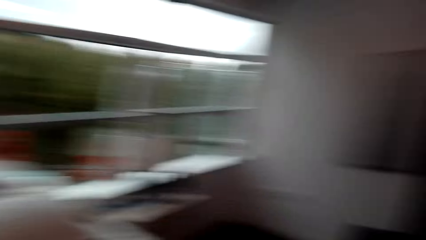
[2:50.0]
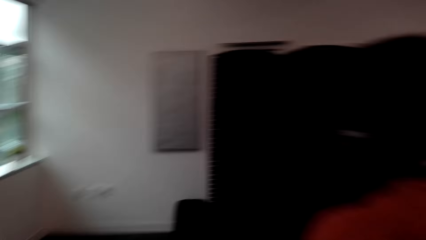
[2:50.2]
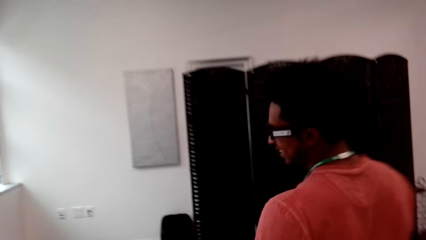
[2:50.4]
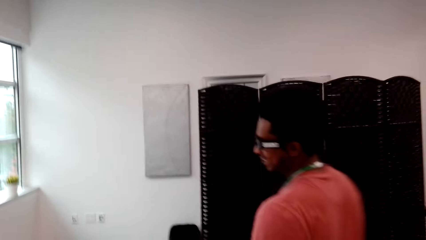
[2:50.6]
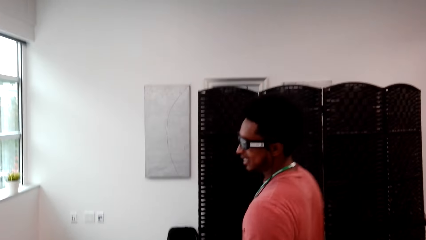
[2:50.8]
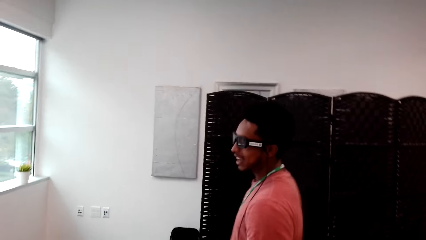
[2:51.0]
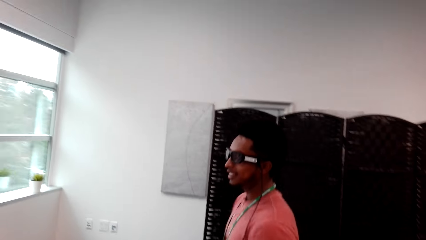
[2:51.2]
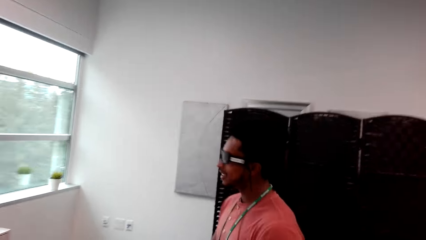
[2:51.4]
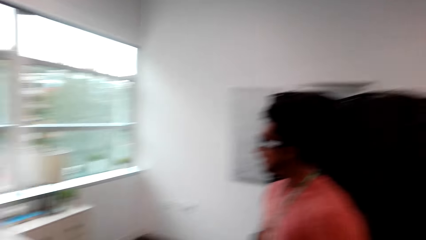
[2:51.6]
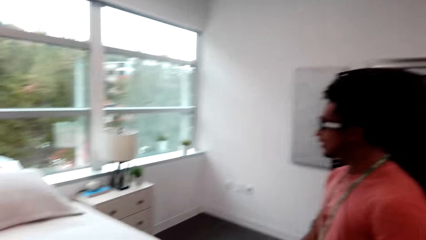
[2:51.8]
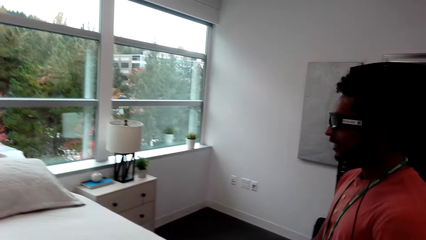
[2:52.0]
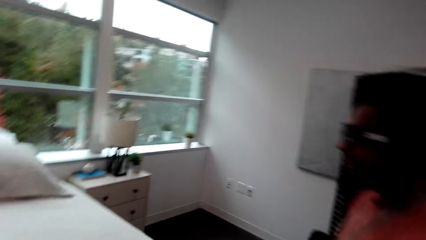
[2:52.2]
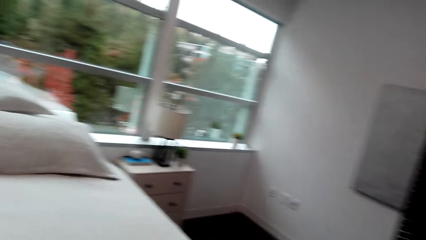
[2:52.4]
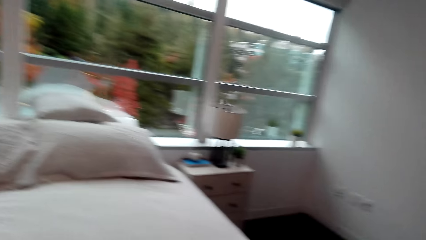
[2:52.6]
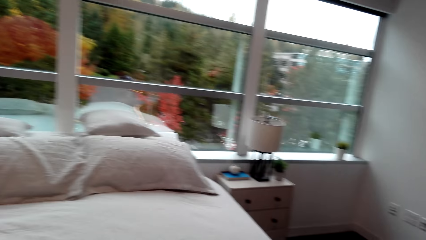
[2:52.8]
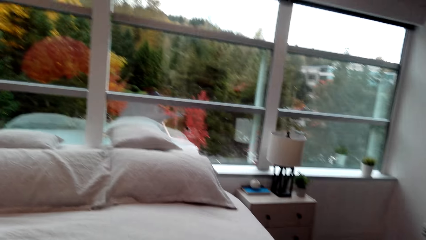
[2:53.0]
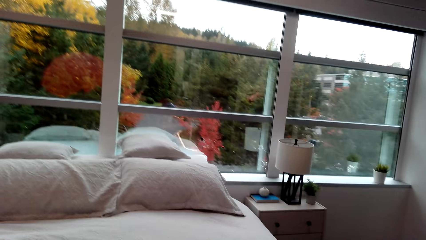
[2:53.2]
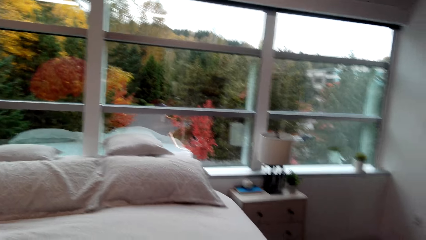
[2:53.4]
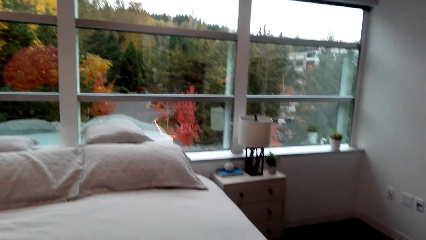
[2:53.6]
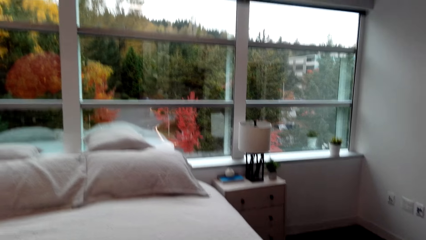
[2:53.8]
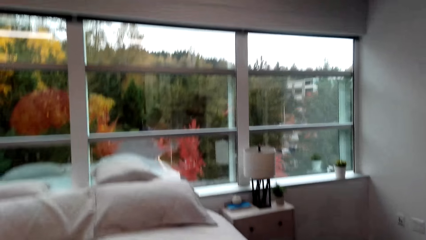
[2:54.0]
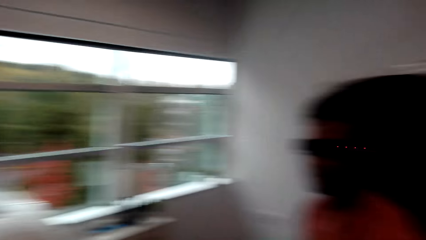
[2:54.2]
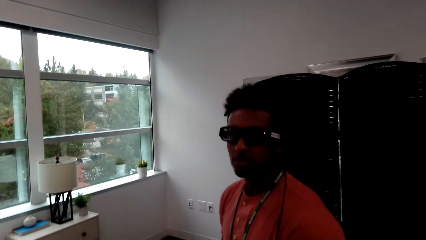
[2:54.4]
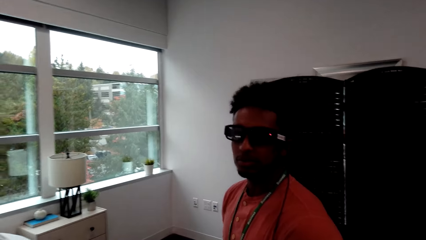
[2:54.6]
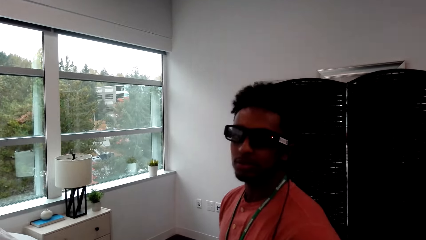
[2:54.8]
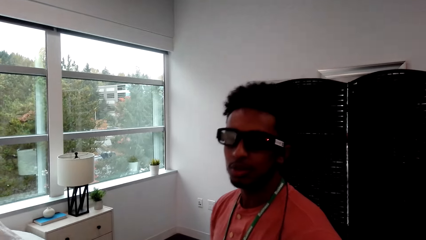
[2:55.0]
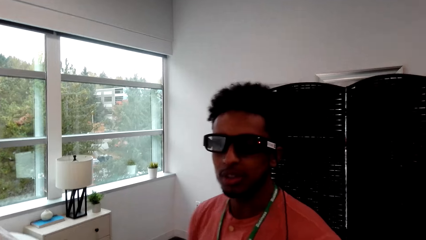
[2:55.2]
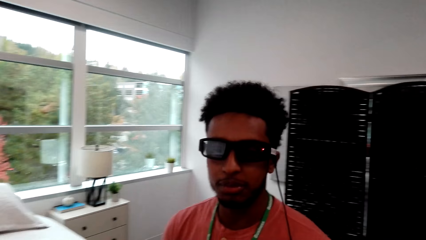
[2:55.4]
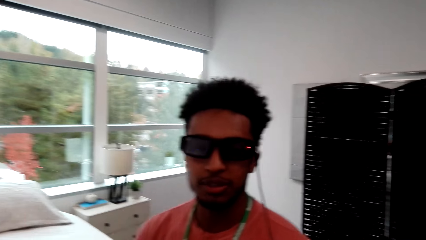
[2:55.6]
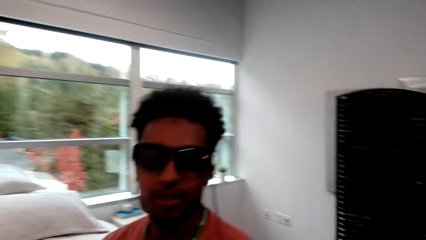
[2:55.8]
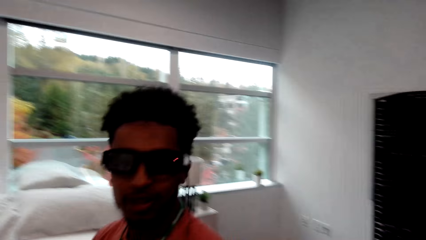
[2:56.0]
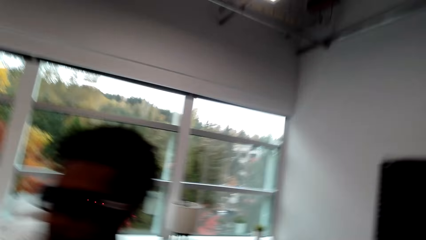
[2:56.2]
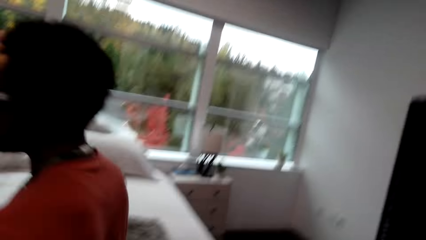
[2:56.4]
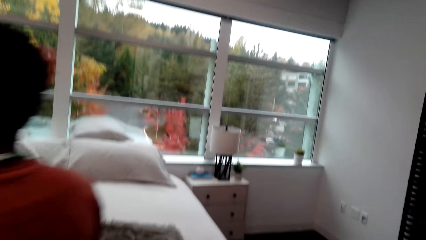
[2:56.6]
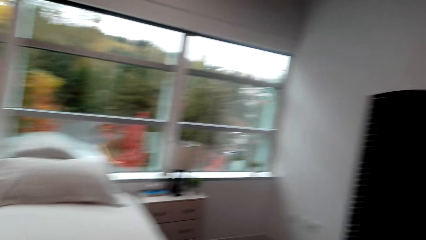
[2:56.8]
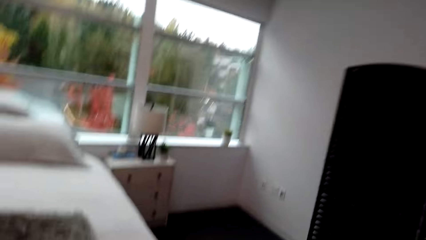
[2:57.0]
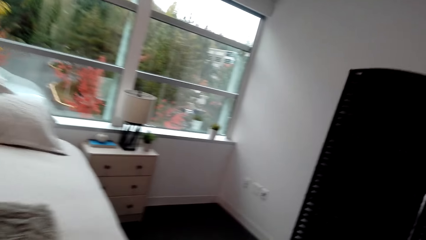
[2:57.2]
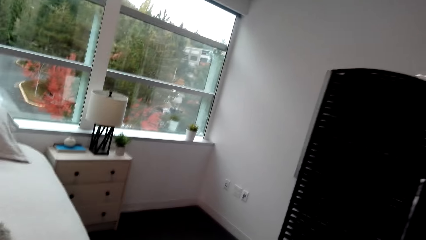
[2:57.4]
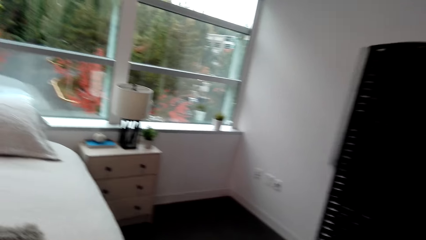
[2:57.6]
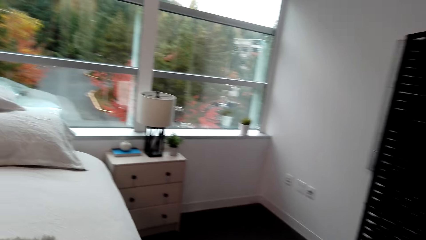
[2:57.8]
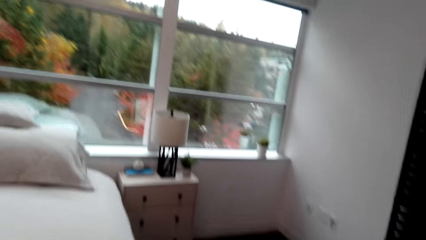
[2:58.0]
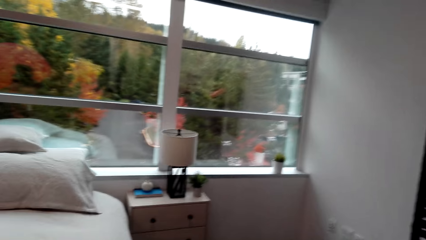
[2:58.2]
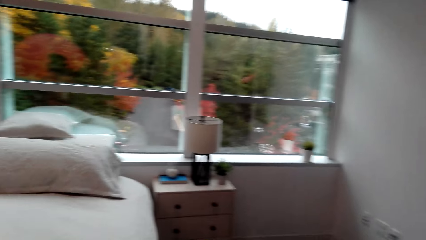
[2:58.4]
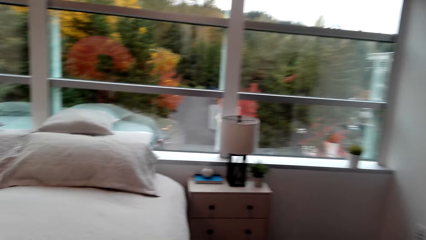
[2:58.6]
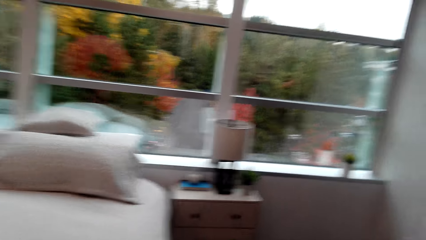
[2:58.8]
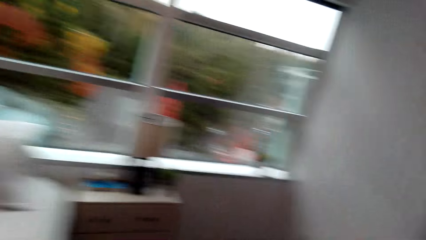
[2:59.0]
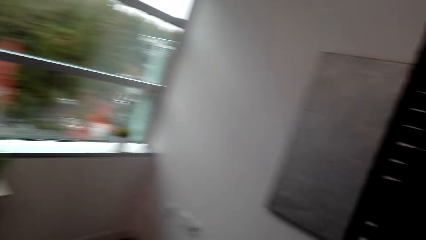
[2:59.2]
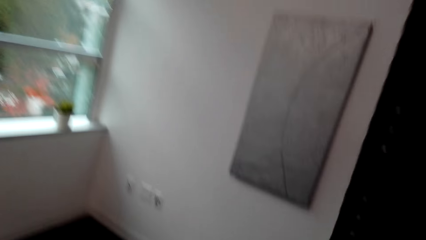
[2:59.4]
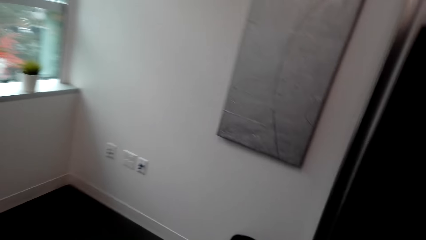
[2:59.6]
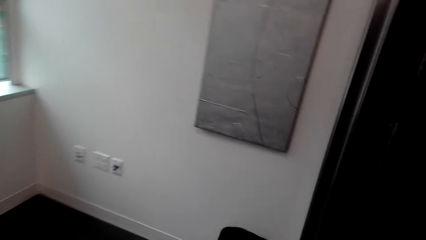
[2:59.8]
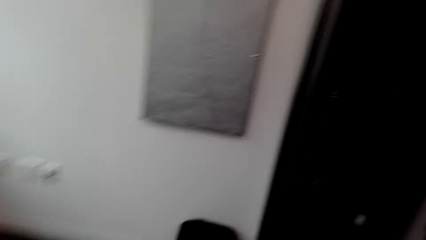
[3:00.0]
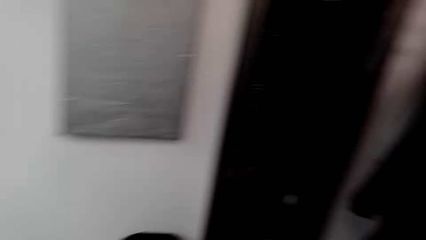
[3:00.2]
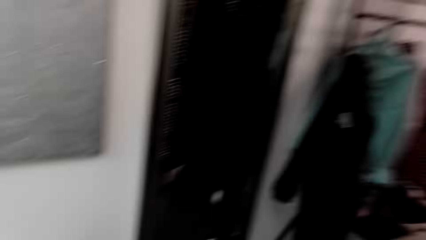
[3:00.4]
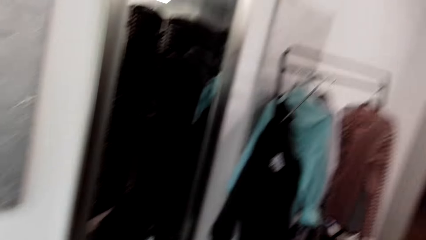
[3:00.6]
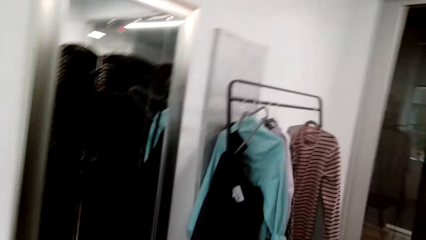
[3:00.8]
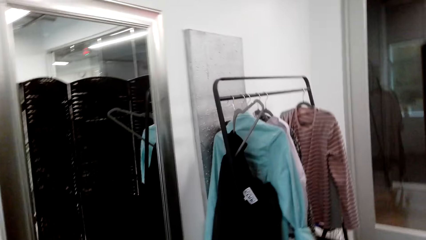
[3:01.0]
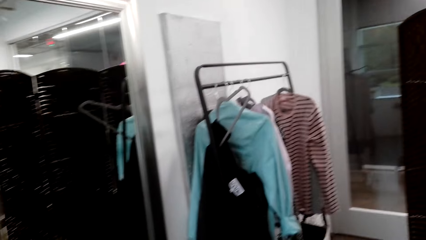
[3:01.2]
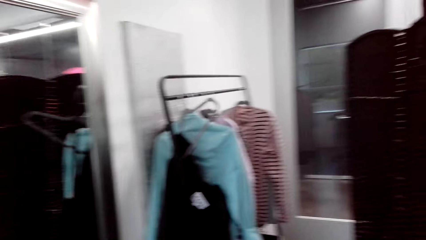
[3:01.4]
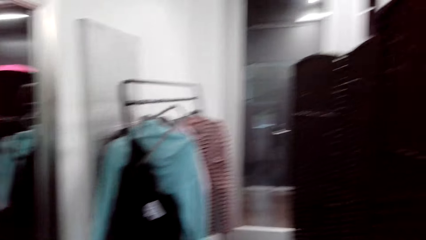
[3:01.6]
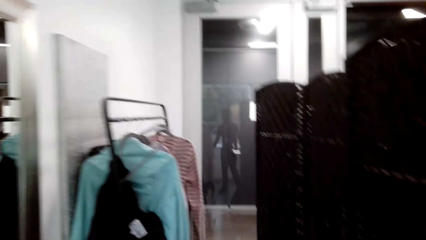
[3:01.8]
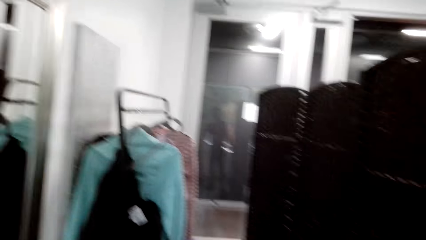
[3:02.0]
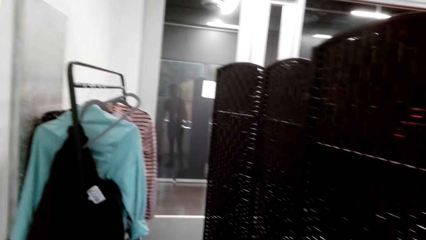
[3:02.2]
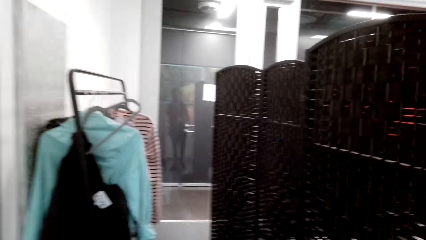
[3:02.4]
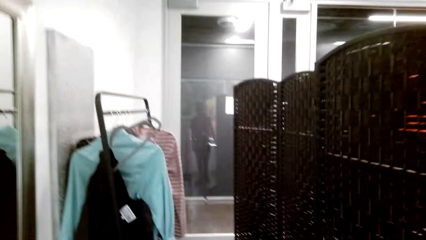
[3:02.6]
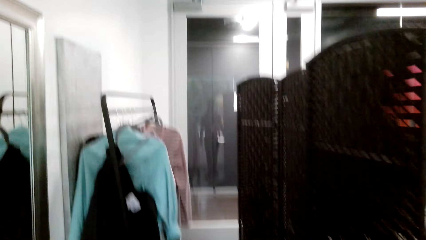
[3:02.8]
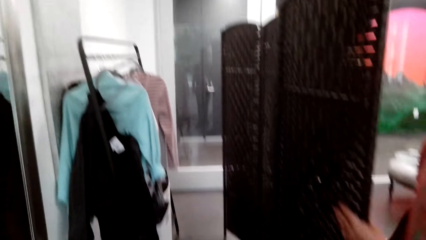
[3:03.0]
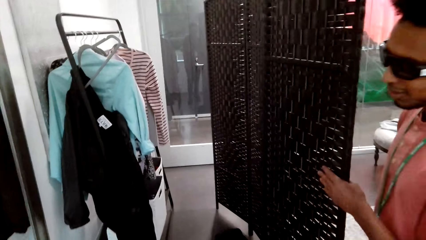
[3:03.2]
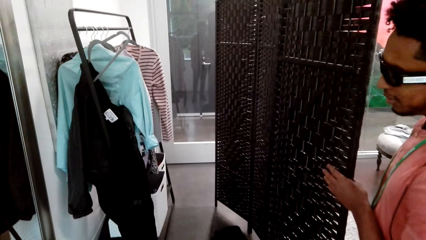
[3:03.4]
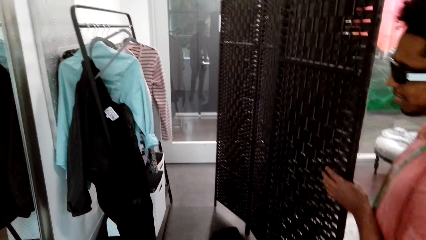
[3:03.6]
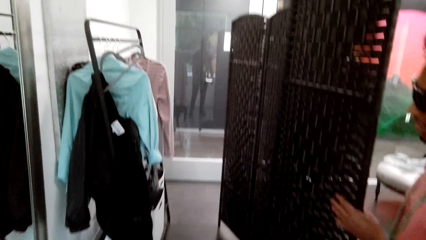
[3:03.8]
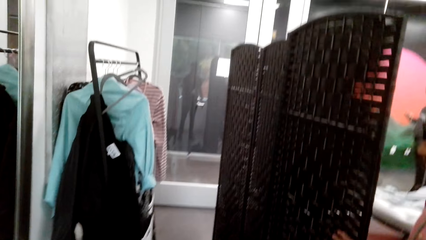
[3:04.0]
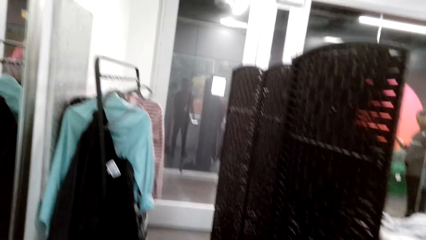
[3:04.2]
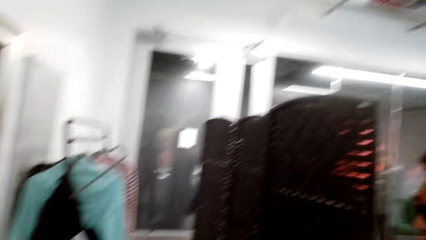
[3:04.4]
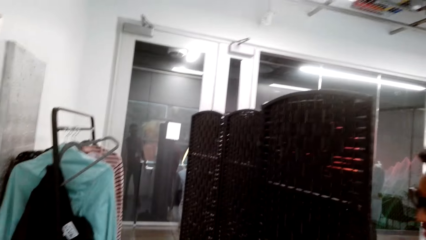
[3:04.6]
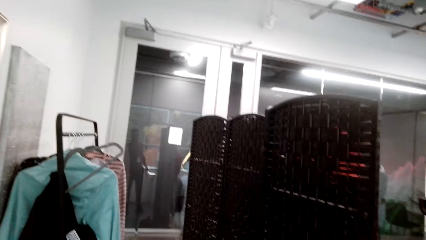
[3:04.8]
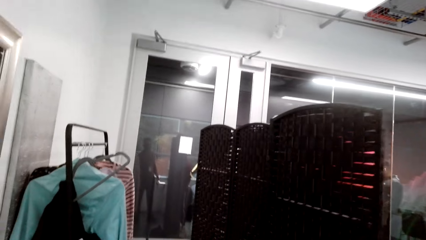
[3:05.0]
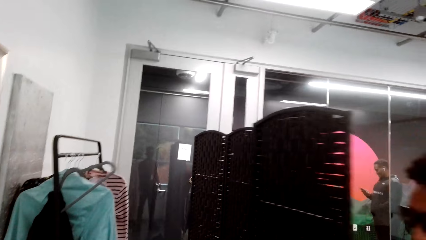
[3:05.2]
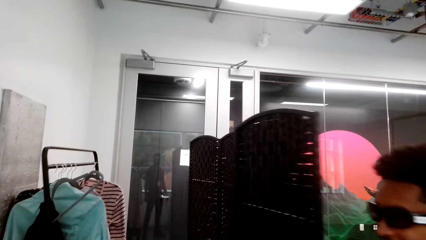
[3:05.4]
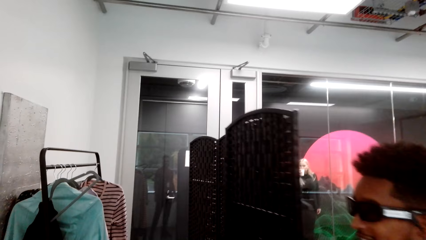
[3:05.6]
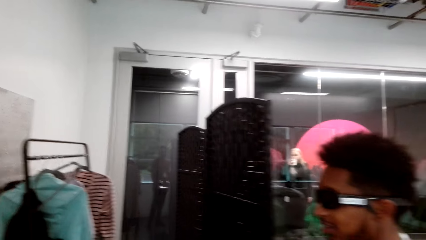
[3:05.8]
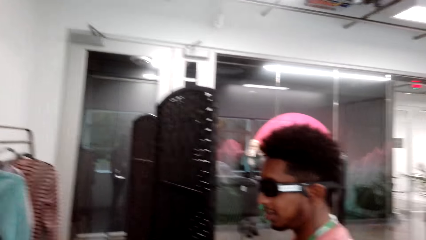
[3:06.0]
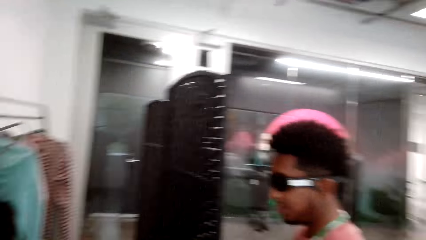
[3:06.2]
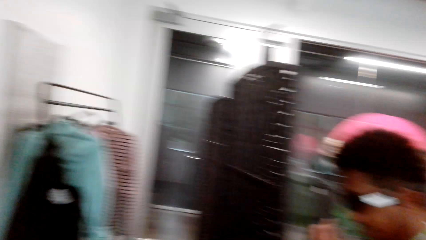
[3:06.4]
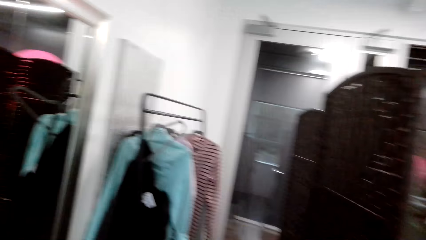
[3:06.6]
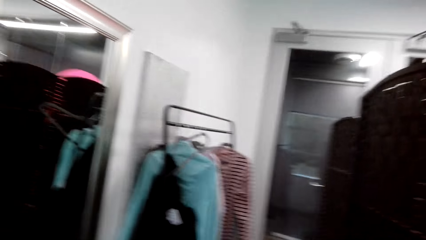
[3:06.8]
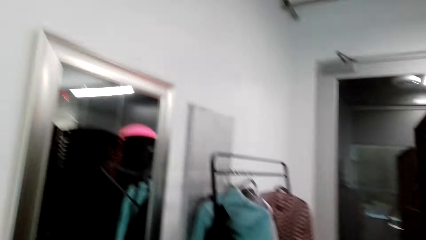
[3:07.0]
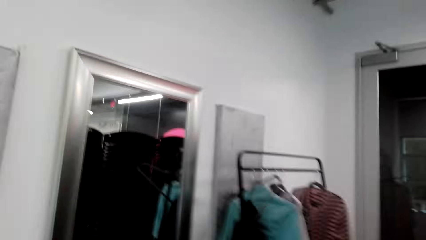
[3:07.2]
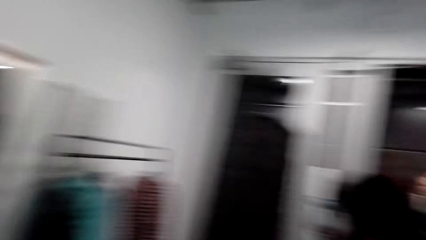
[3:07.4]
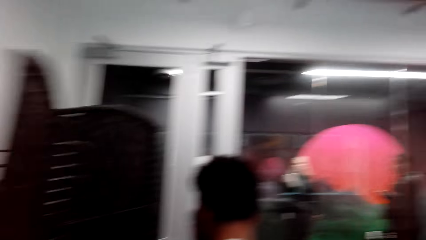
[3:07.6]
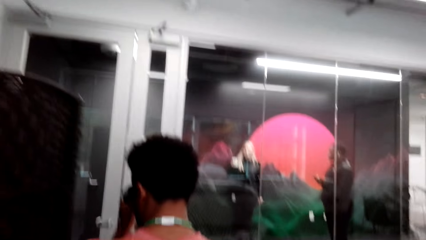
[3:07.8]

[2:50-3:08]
The camera wearer looks around the bedroom and dialogues to a person. They look at the person. They turn towards the clothes.
